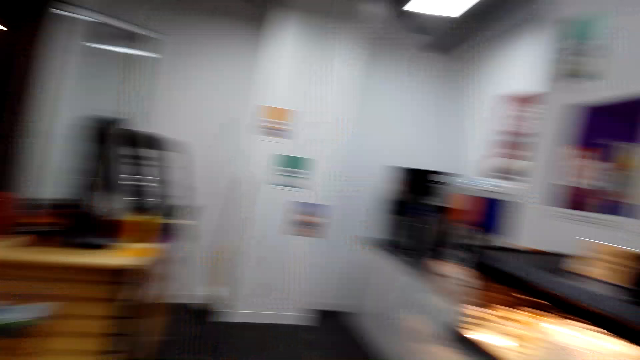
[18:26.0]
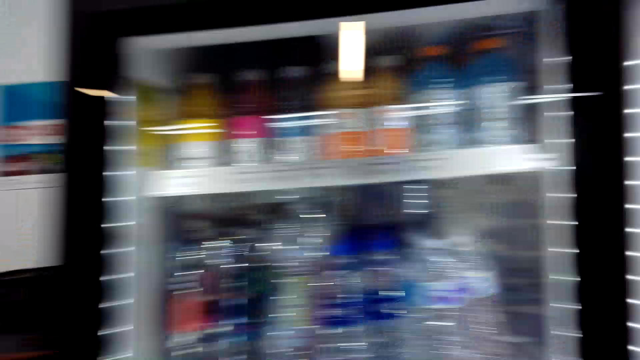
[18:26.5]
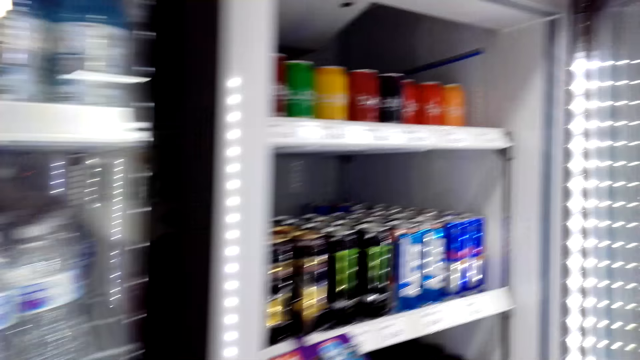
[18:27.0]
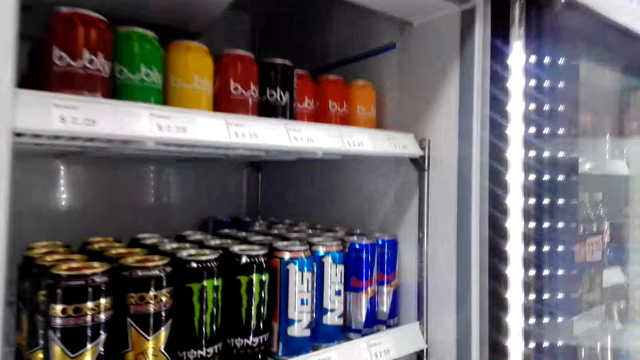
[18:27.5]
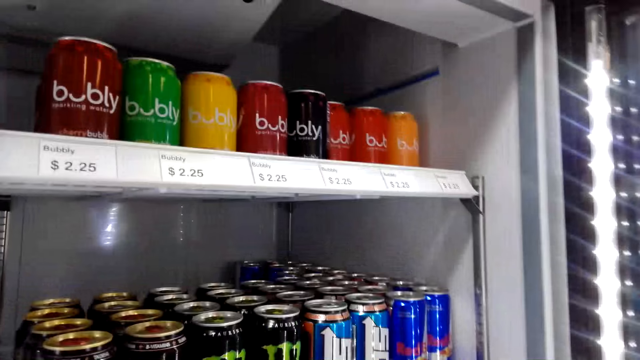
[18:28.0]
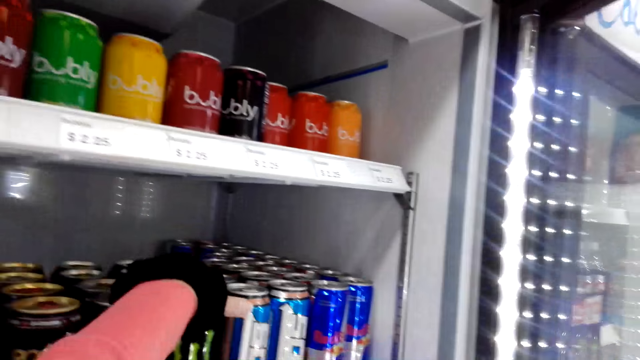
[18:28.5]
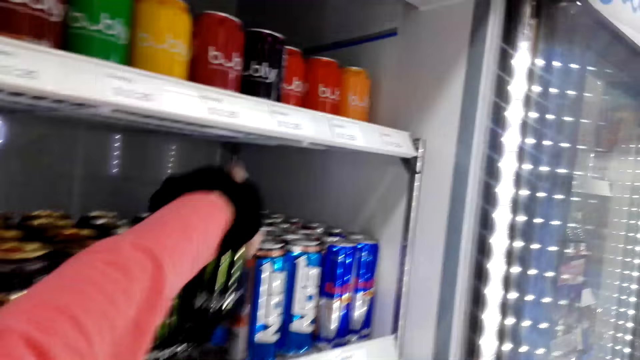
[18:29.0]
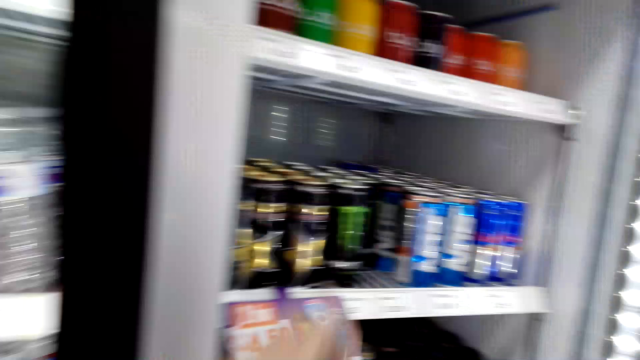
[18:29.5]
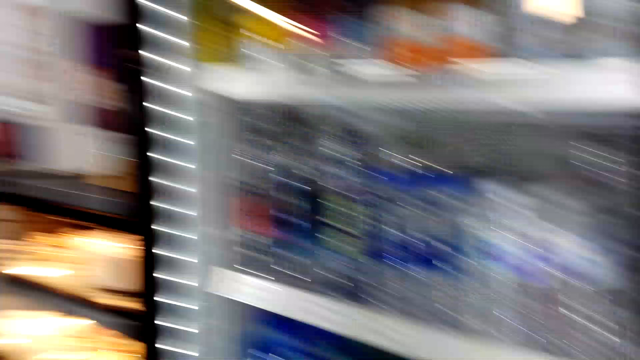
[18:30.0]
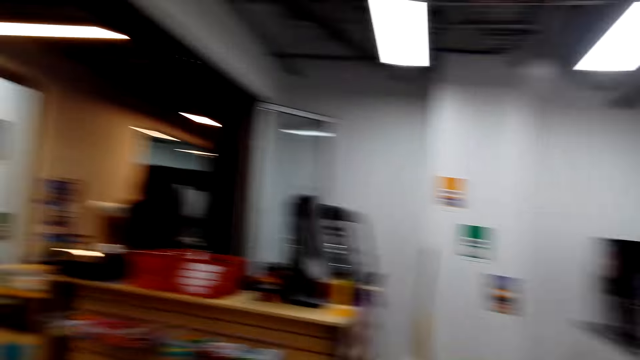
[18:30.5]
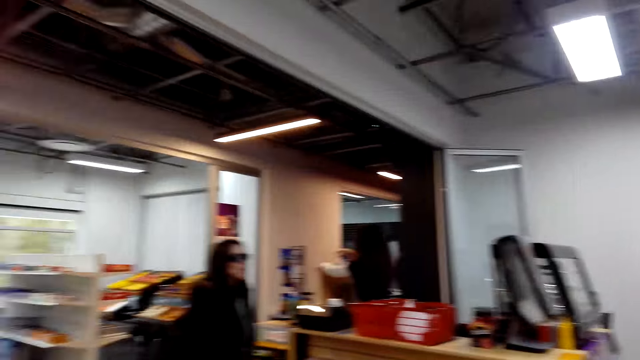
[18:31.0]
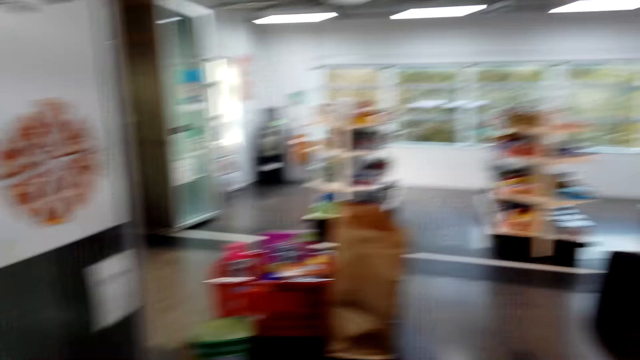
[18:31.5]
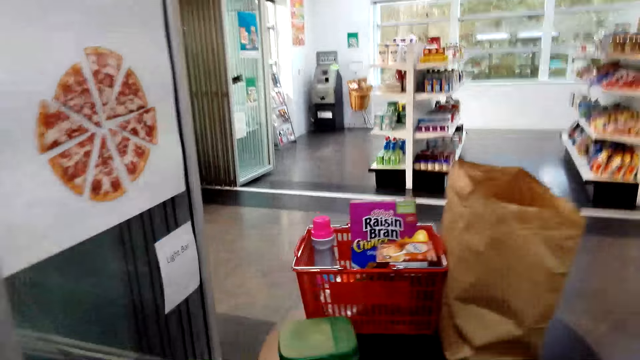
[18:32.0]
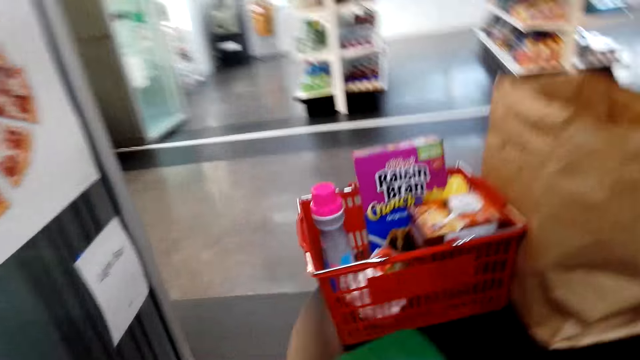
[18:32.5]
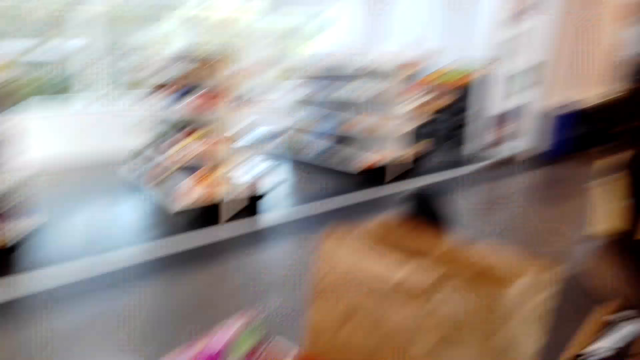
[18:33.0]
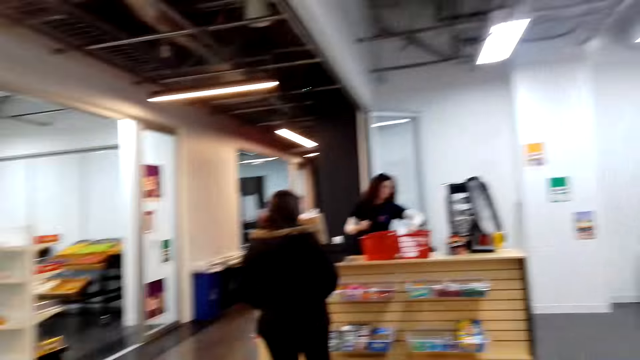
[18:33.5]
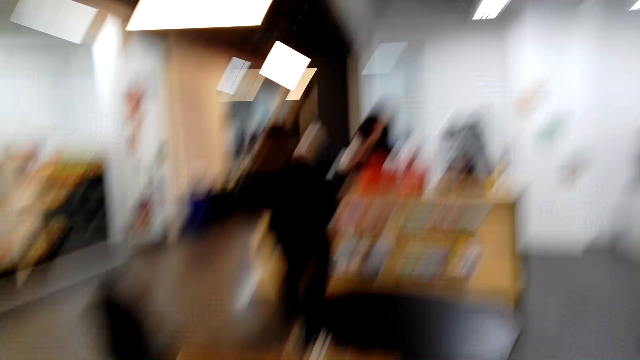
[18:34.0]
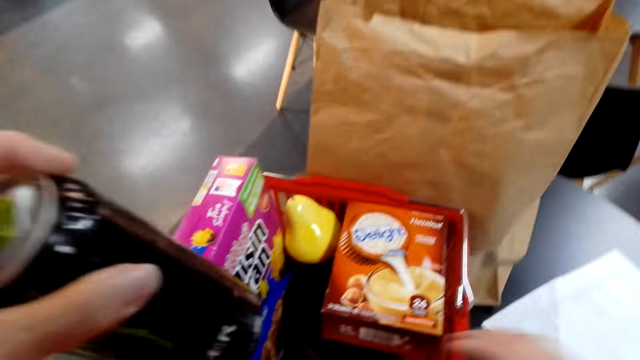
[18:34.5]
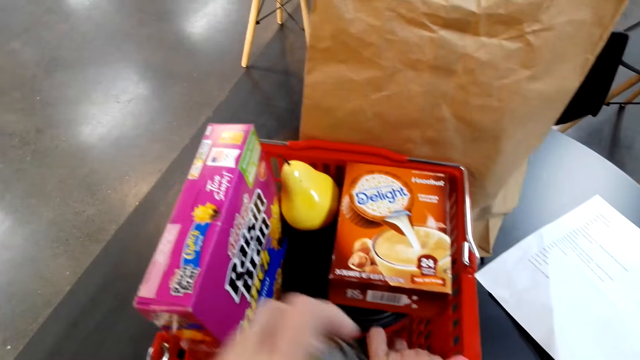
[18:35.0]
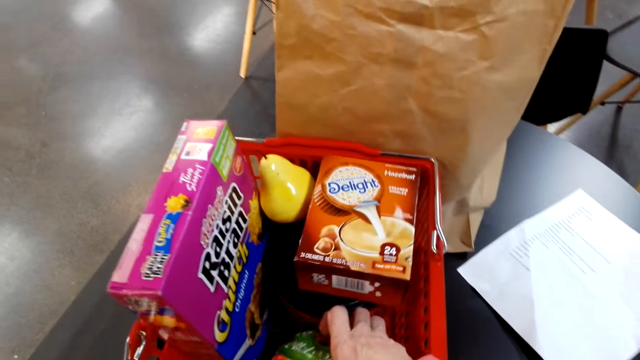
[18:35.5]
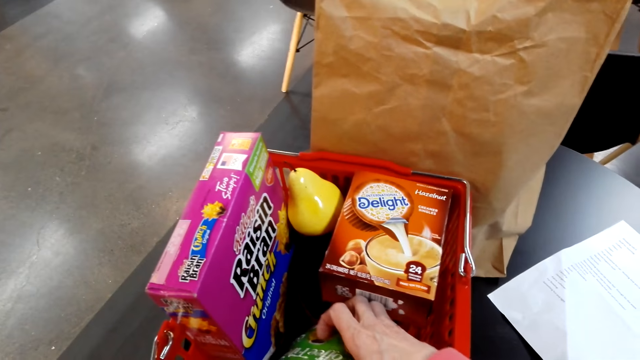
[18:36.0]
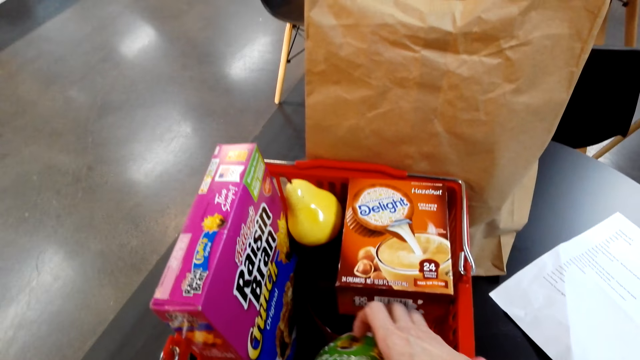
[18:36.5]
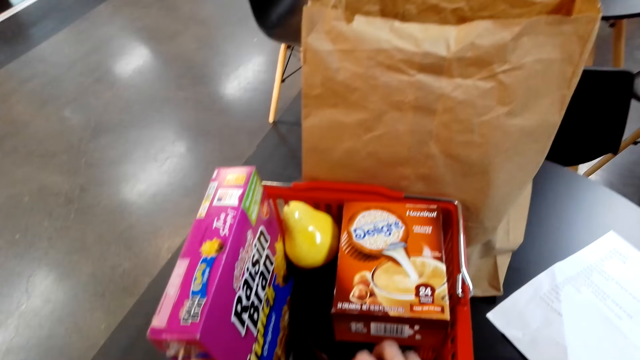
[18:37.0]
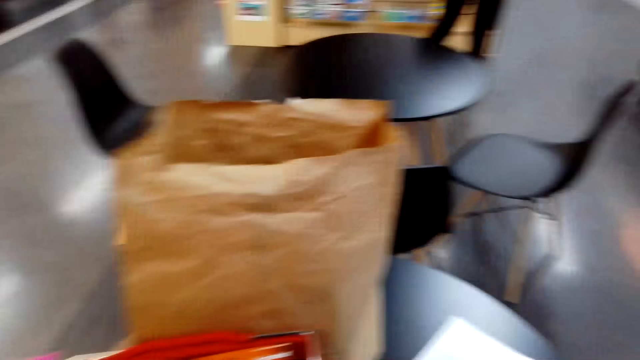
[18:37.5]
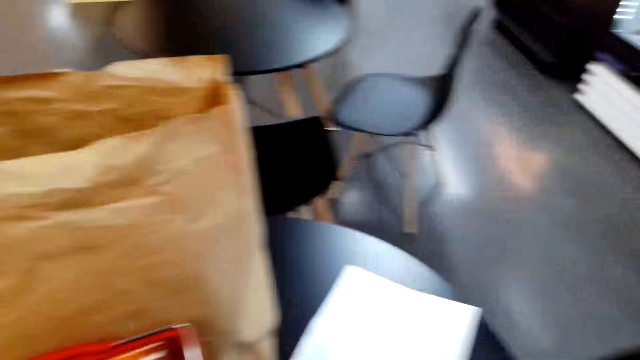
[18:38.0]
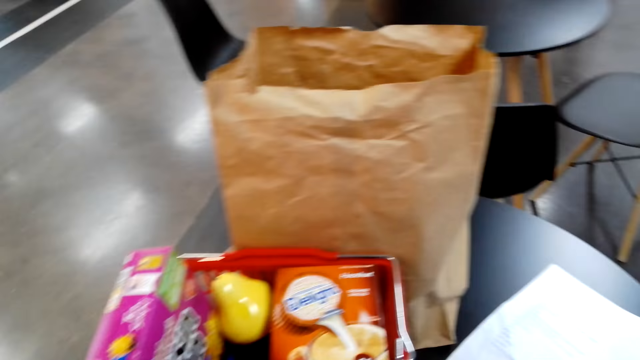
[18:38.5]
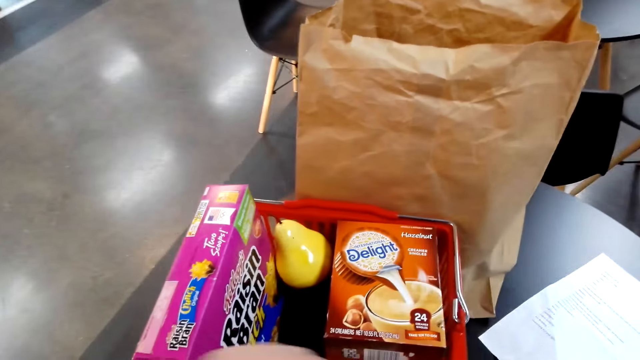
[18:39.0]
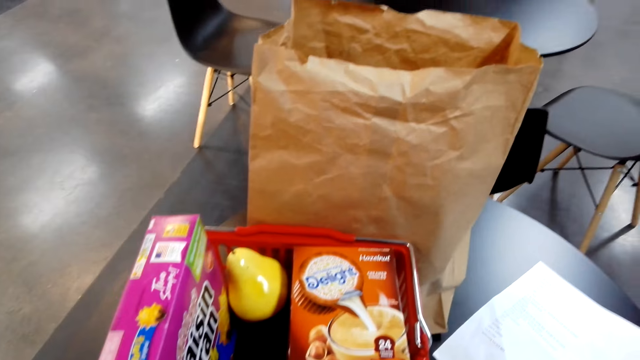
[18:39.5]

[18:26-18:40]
The camera wearer opens the fridge. They inspect the drinks in the fridge. They pick up the canned energy drink. They talk to a woman. They move towards their shopping basket. They place the canned energy drink in the shopping basket. They talk to the woman.

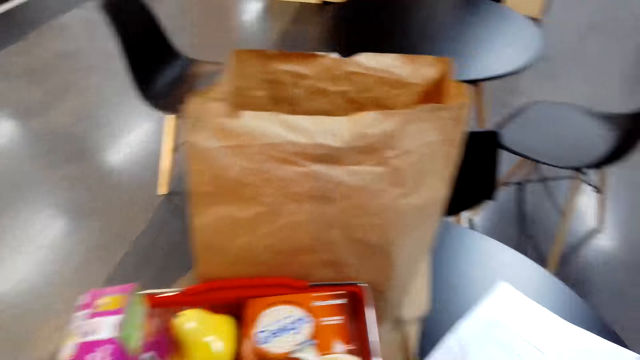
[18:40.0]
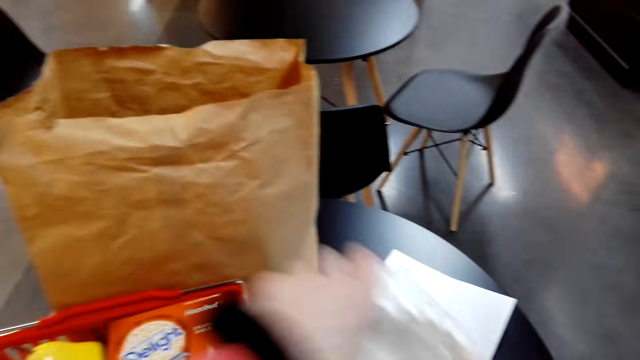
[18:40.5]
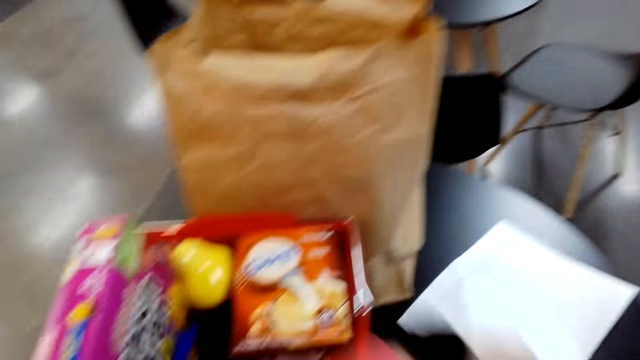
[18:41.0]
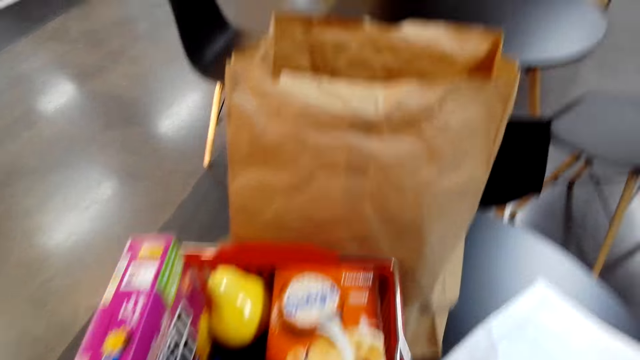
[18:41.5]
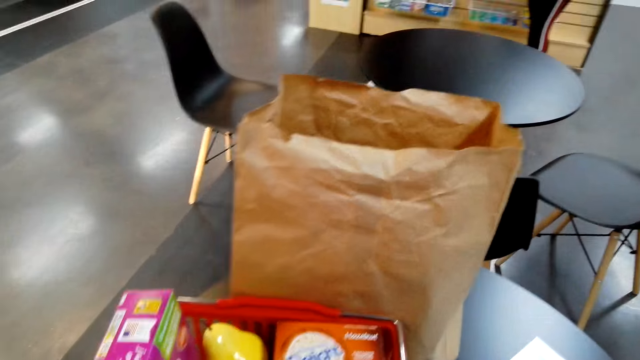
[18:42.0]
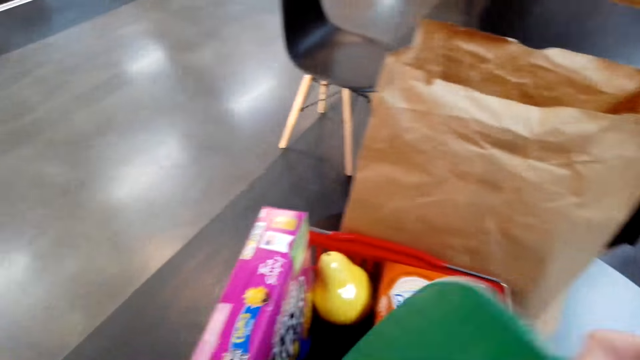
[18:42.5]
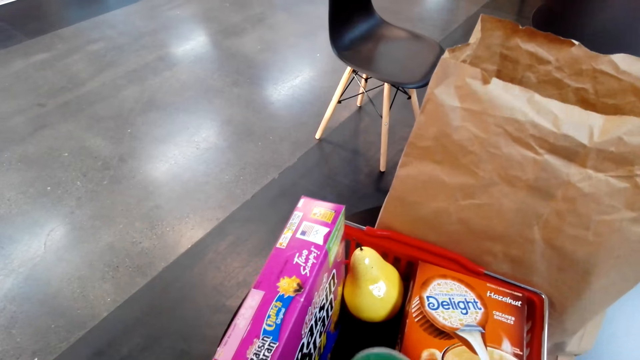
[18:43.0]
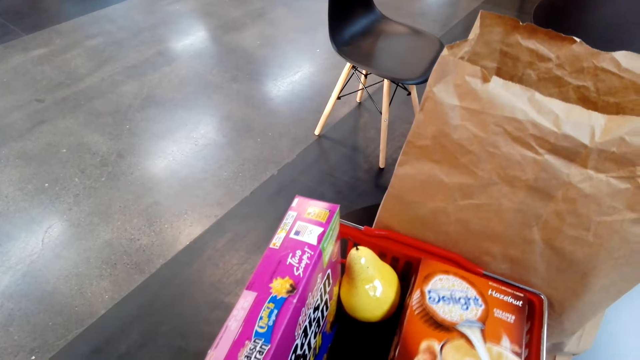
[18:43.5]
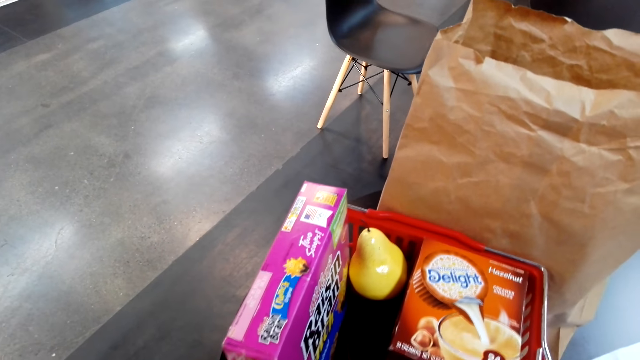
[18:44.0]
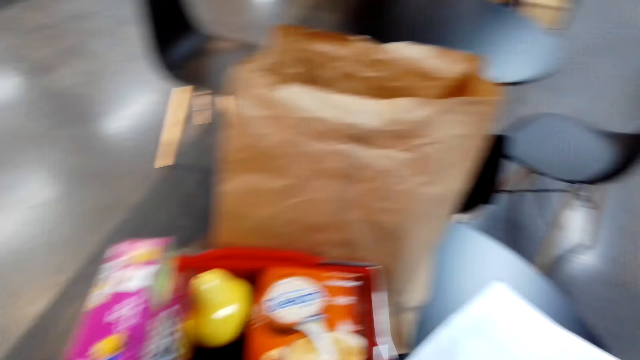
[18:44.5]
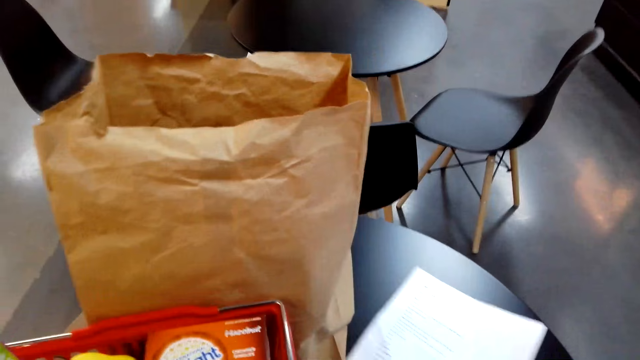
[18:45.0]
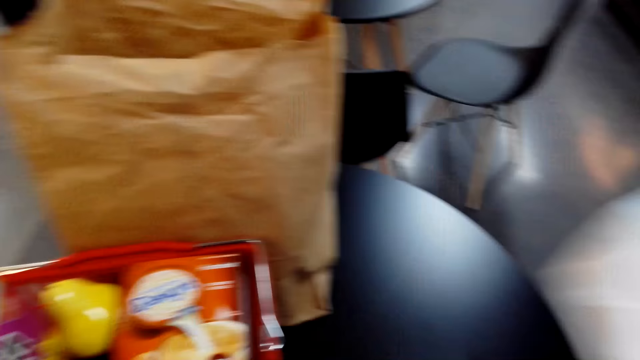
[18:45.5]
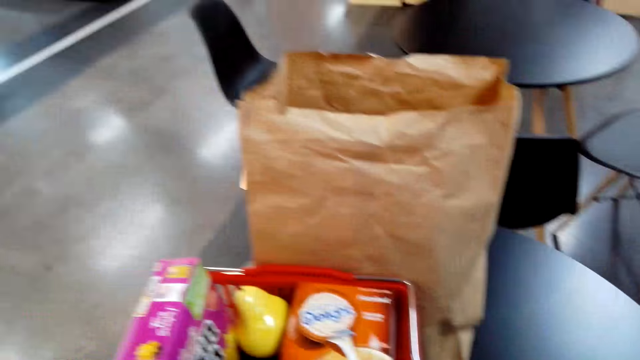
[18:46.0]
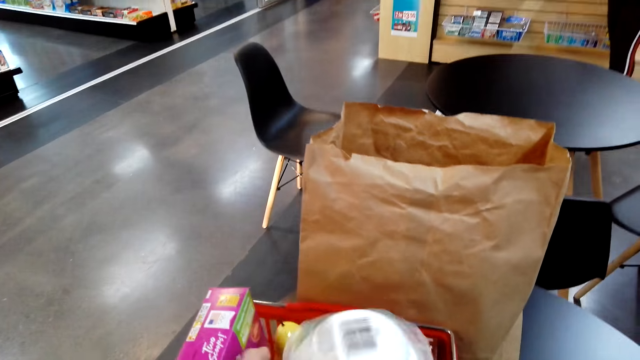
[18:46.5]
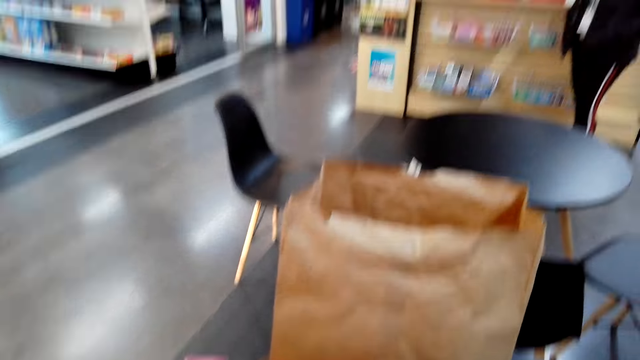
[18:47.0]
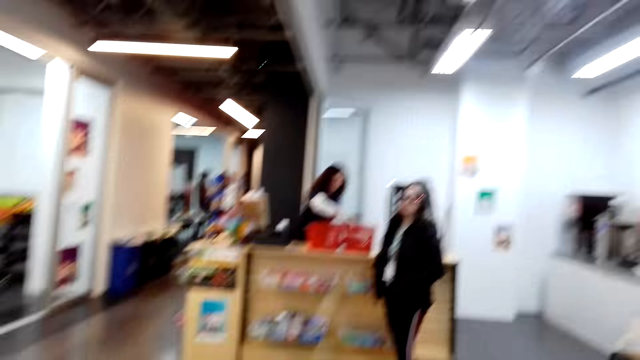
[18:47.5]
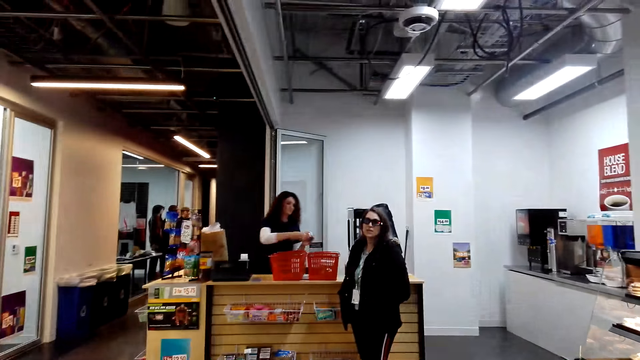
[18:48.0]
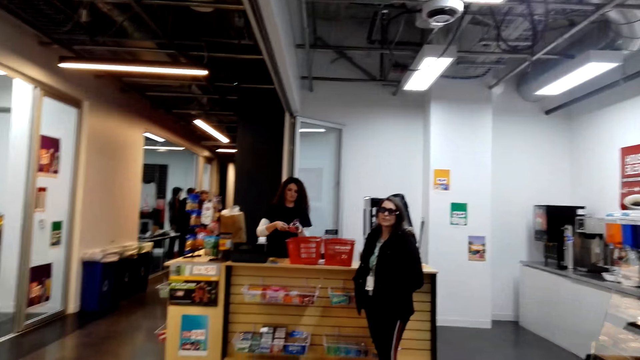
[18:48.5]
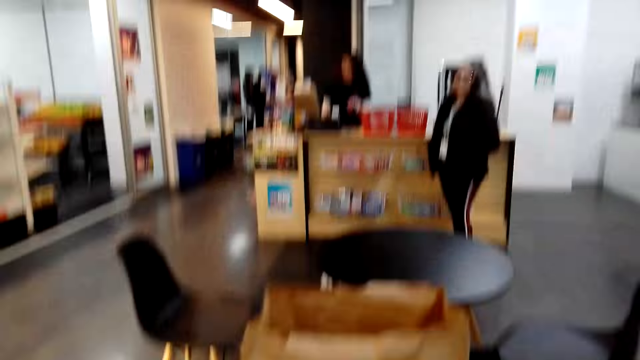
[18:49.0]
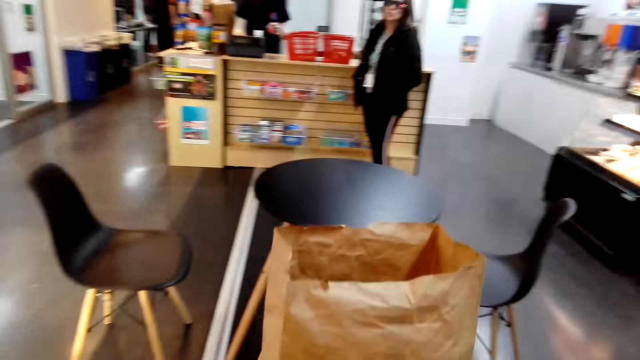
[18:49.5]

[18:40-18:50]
The camera wearer organizes the items in the shopping basket. They talk to a woman. They organize the items in the shopping basket. They pick up their list. They place the packaging on the shopping basket. They talk to the woman.
